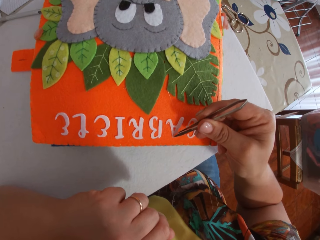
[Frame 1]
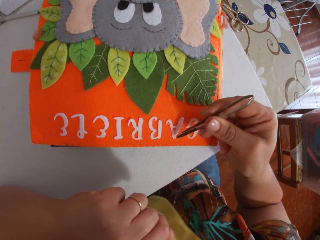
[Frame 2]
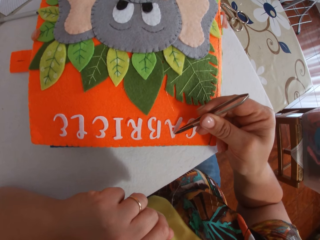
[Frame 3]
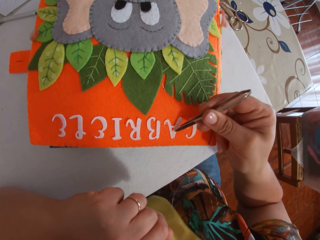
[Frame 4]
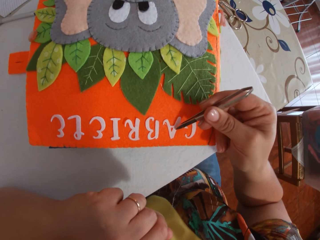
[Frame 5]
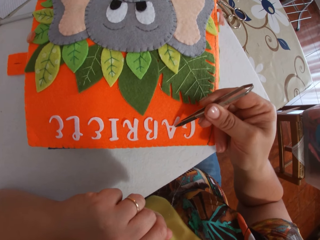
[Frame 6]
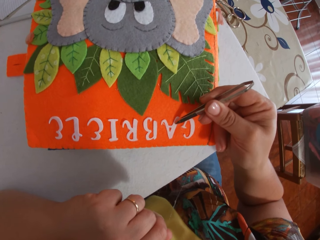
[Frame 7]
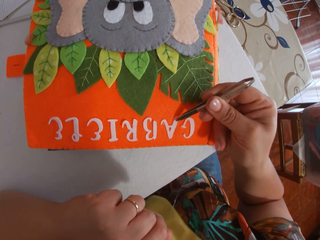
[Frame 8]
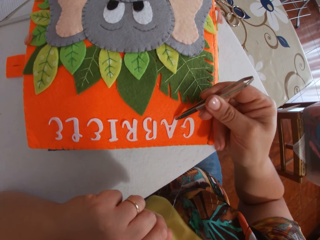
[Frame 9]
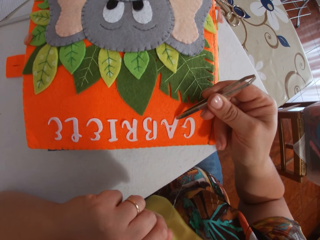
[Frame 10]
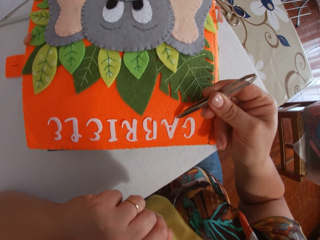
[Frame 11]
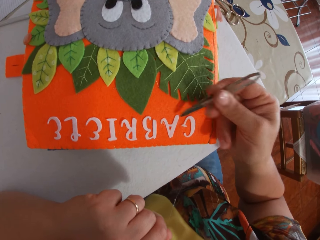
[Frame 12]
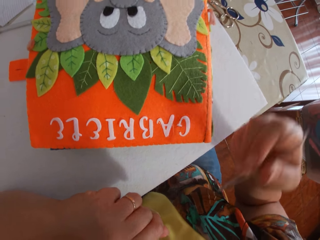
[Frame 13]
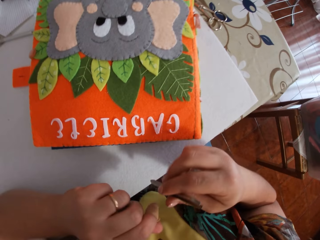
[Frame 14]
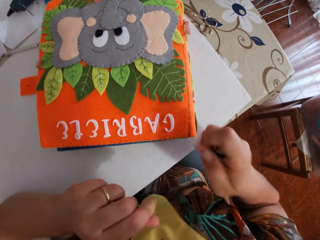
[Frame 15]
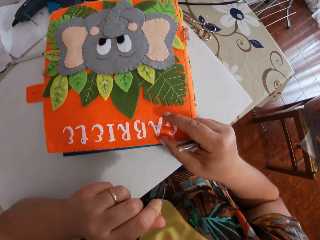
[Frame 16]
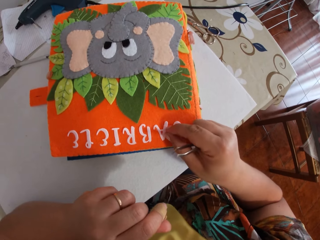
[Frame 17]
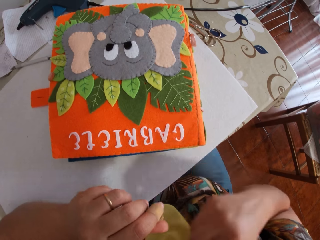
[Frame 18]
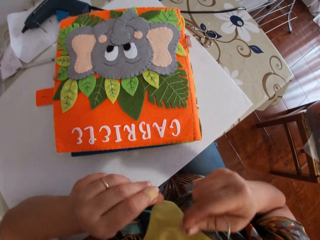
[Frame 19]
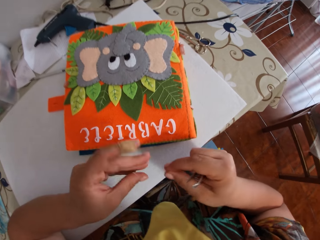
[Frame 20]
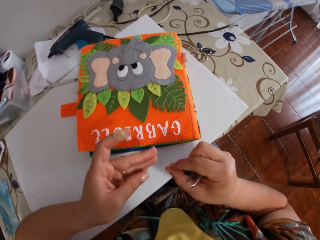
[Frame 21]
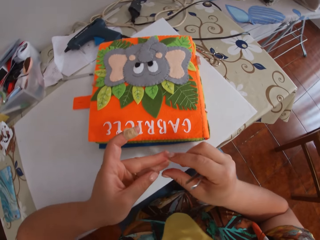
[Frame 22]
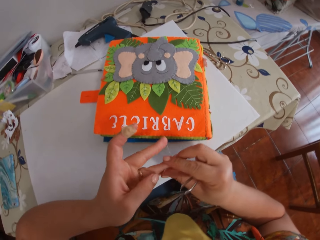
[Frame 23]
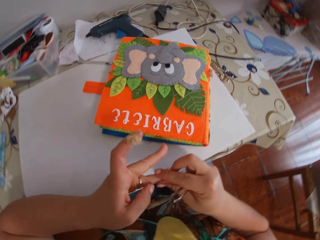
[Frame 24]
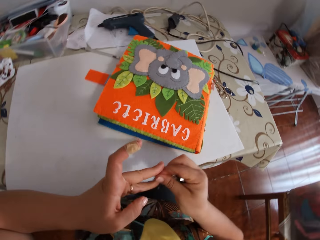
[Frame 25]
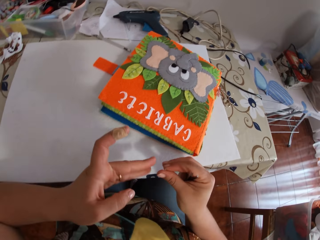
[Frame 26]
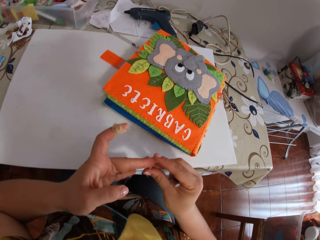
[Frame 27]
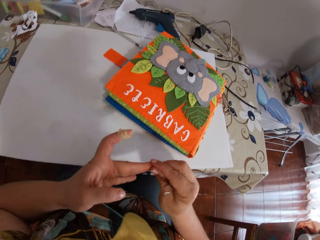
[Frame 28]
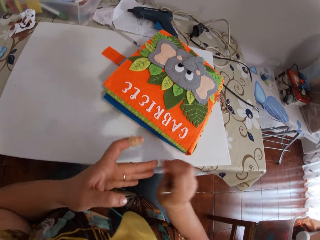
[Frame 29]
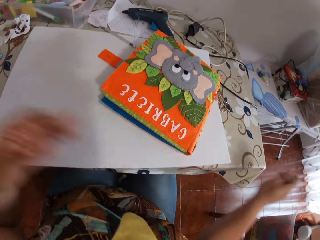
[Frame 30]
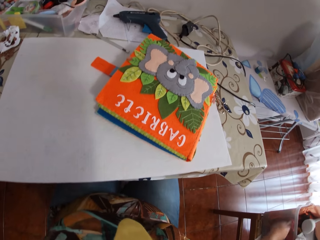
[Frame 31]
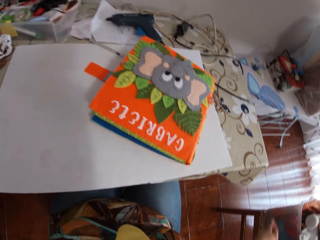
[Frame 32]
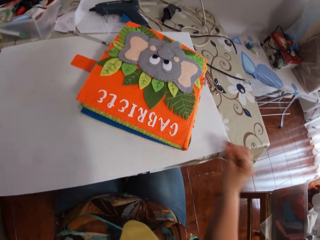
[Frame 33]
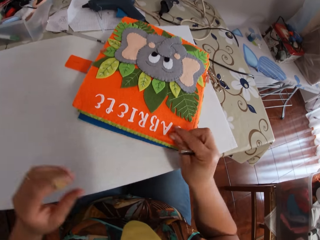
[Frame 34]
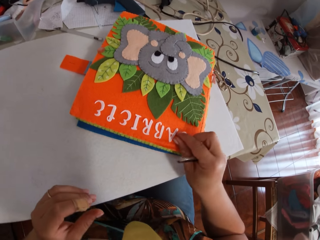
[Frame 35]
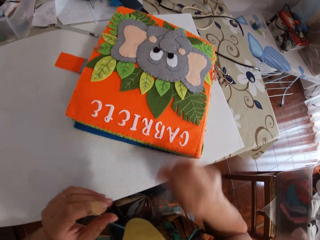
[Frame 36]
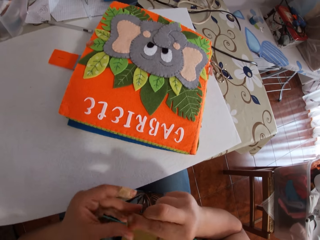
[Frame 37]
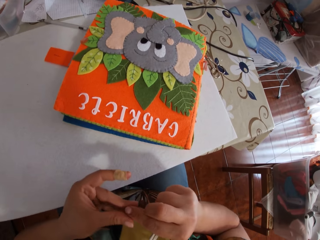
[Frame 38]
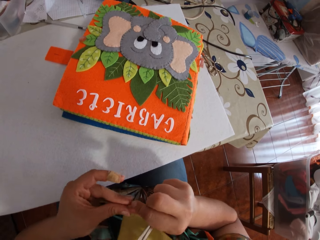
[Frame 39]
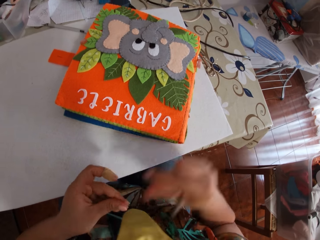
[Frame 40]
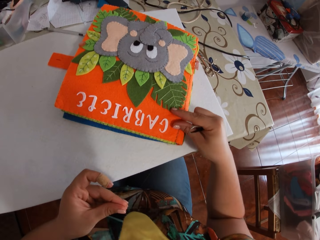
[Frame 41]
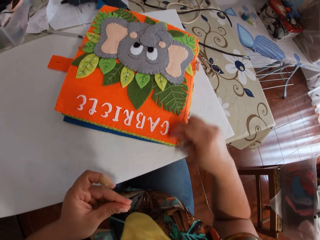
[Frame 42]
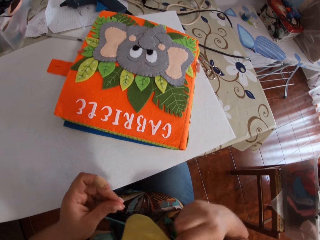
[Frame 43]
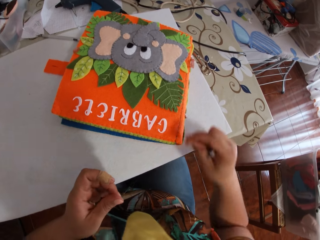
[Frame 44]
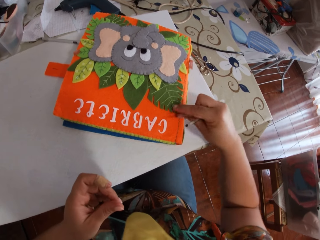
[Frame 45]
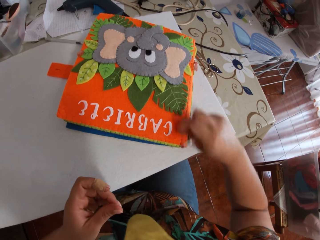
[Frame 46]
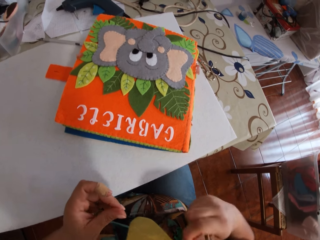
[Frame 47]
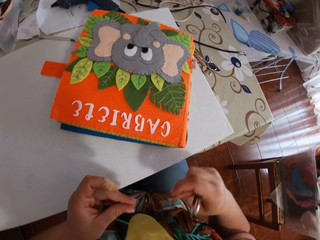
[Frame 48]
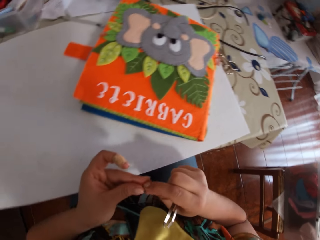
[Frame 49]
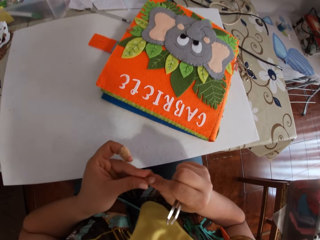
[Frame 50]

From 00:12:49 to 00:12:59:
The camera wearer removes glue from the book with her right hand. She removes glue from her finger with her right hand. She removes glue from the book with her right hand. She takes the glue with her left hand. She removes glue from the book with her right hand.

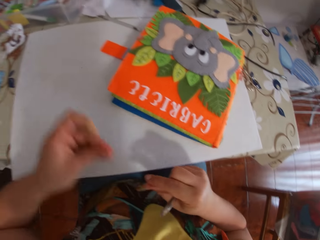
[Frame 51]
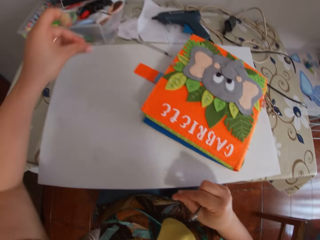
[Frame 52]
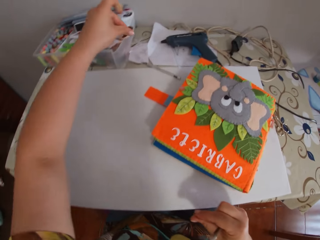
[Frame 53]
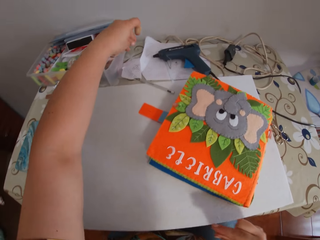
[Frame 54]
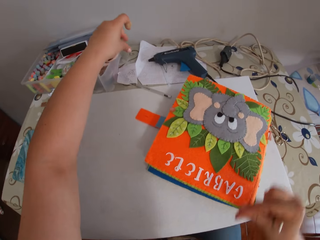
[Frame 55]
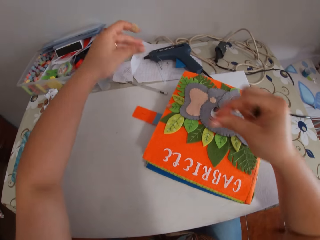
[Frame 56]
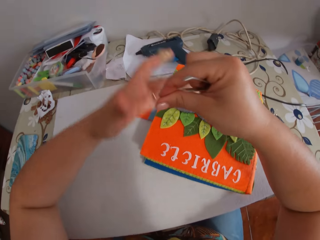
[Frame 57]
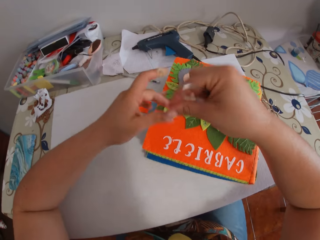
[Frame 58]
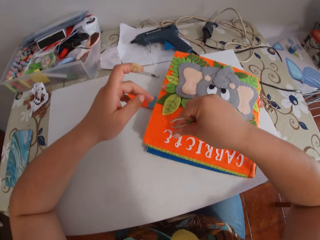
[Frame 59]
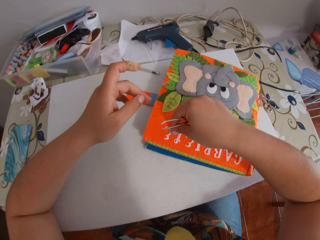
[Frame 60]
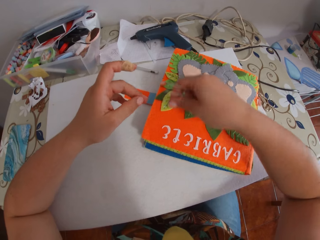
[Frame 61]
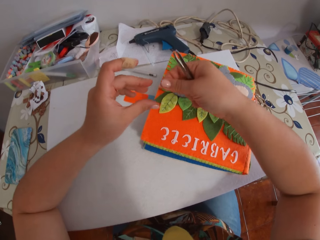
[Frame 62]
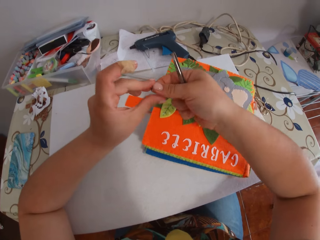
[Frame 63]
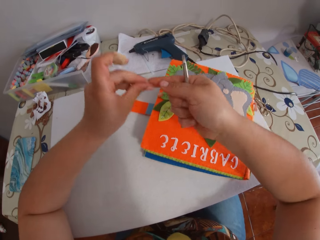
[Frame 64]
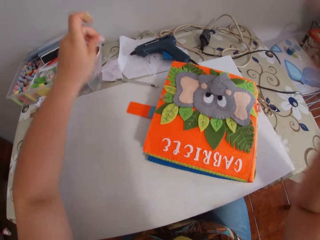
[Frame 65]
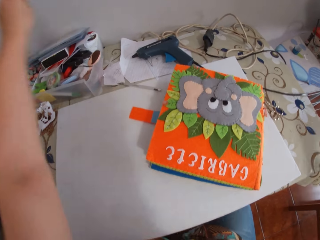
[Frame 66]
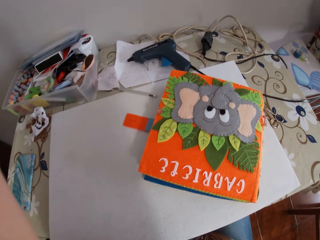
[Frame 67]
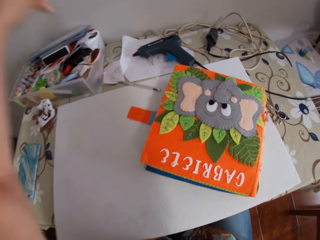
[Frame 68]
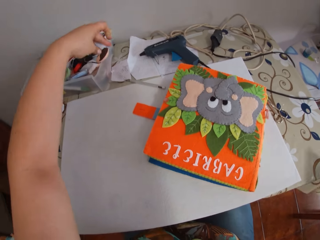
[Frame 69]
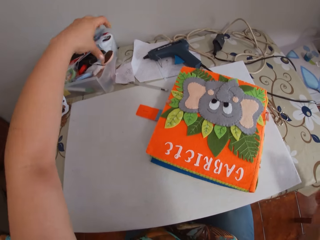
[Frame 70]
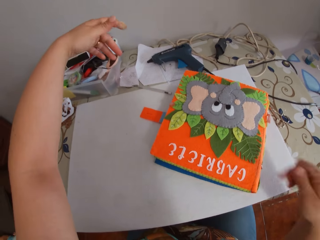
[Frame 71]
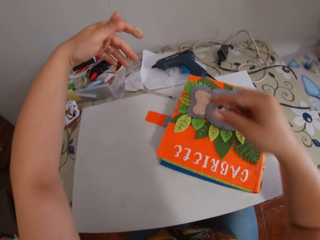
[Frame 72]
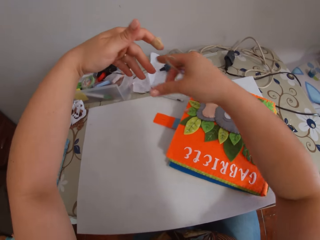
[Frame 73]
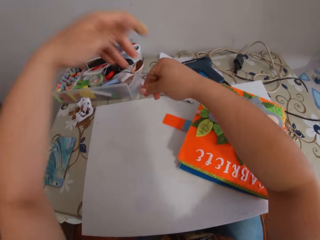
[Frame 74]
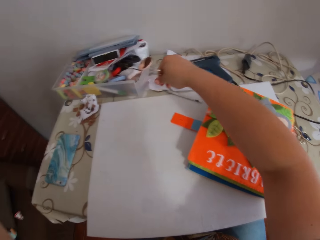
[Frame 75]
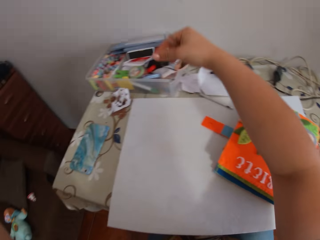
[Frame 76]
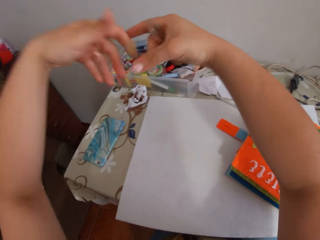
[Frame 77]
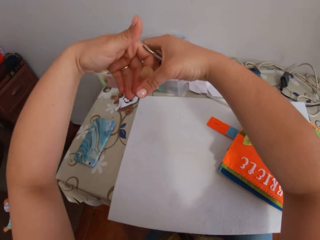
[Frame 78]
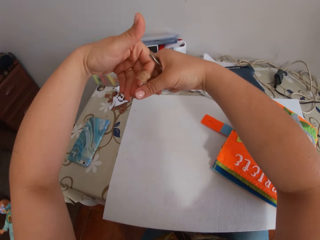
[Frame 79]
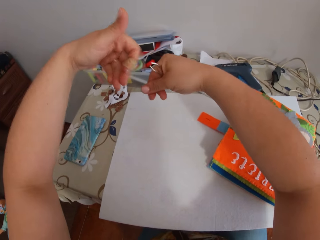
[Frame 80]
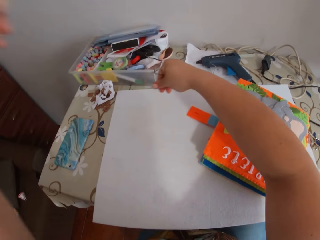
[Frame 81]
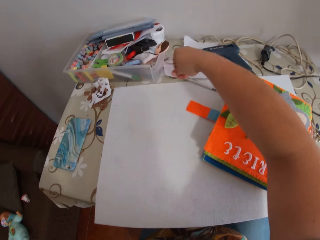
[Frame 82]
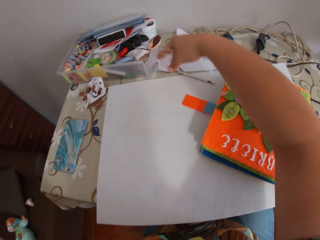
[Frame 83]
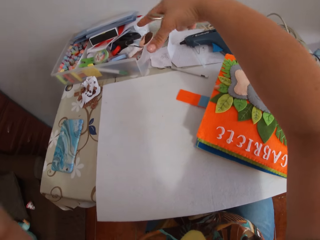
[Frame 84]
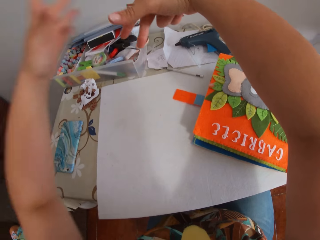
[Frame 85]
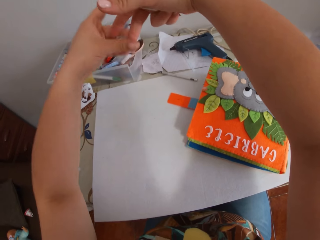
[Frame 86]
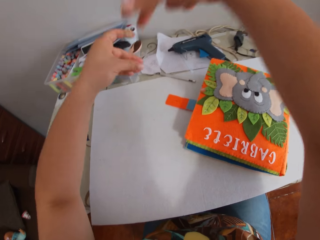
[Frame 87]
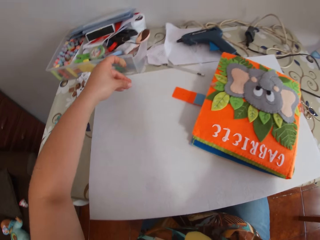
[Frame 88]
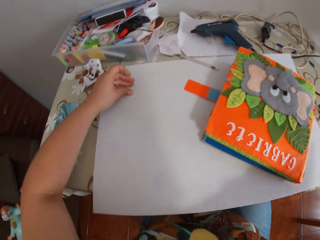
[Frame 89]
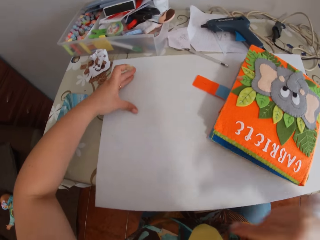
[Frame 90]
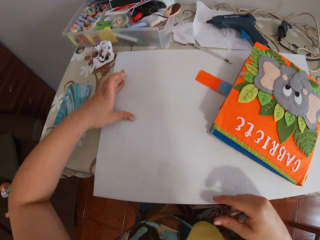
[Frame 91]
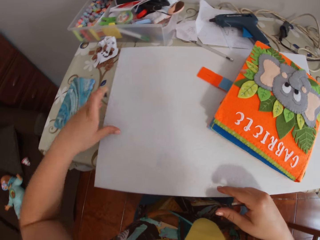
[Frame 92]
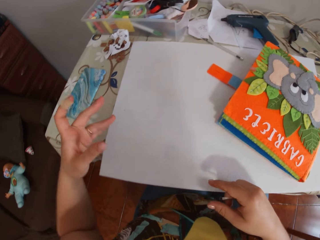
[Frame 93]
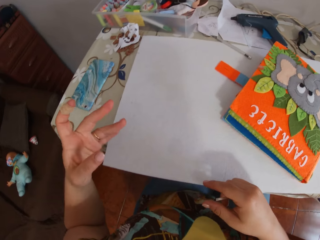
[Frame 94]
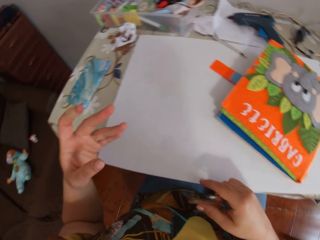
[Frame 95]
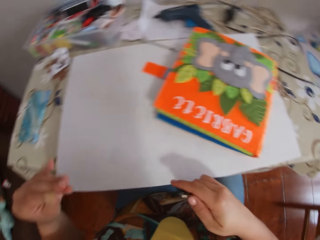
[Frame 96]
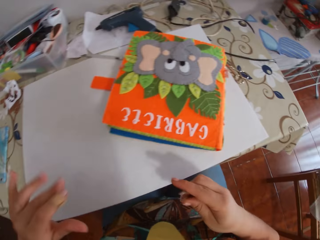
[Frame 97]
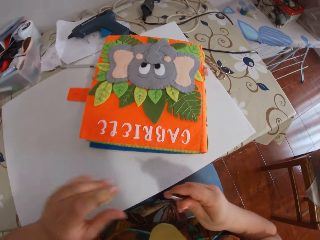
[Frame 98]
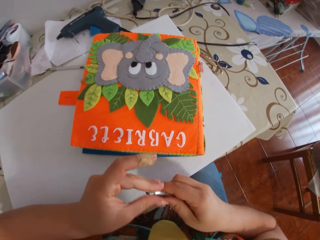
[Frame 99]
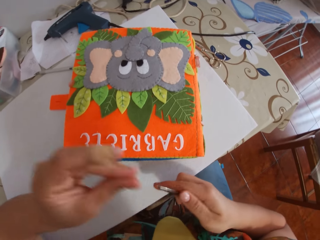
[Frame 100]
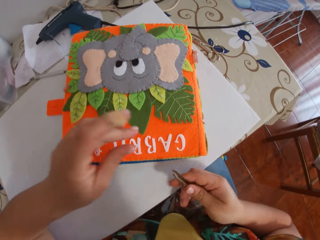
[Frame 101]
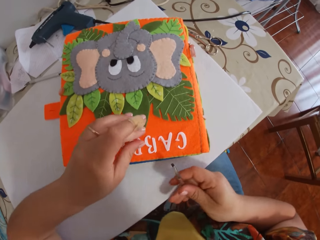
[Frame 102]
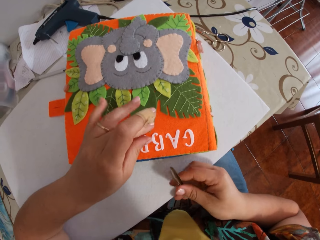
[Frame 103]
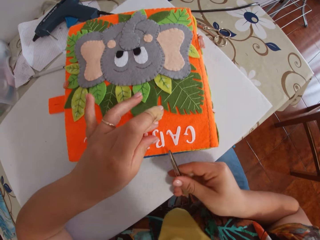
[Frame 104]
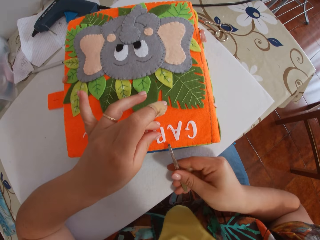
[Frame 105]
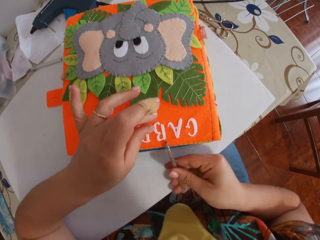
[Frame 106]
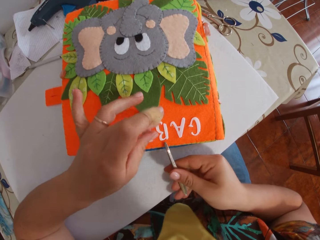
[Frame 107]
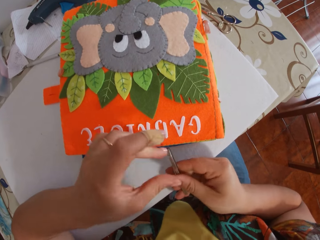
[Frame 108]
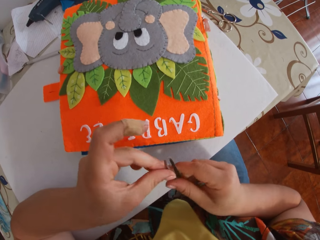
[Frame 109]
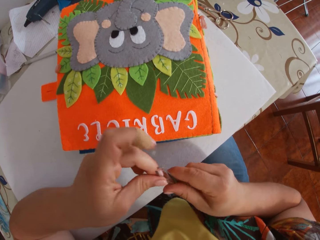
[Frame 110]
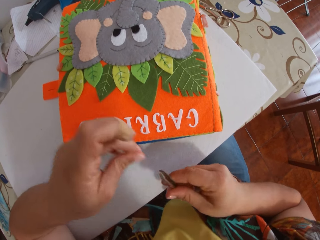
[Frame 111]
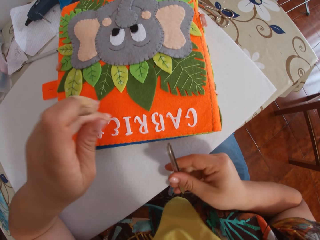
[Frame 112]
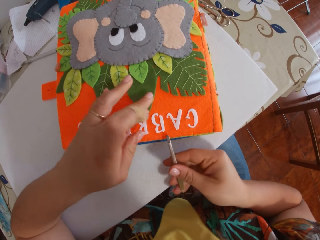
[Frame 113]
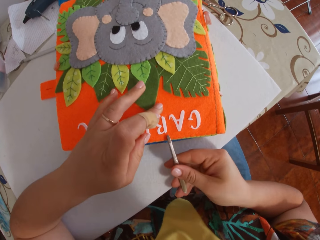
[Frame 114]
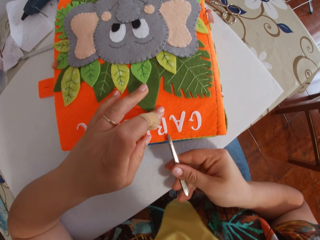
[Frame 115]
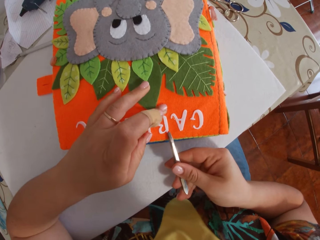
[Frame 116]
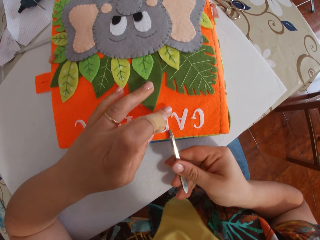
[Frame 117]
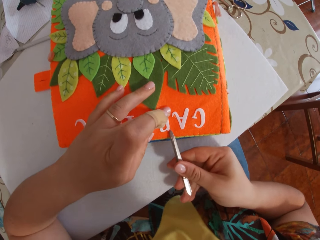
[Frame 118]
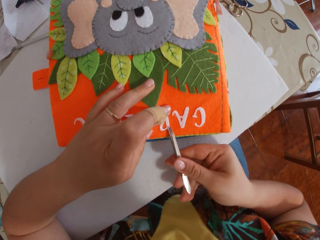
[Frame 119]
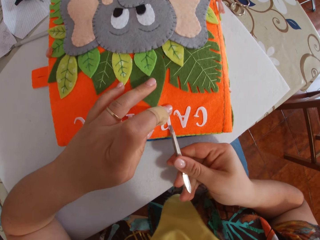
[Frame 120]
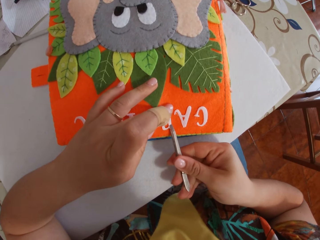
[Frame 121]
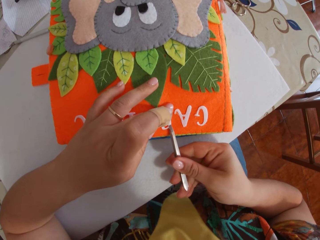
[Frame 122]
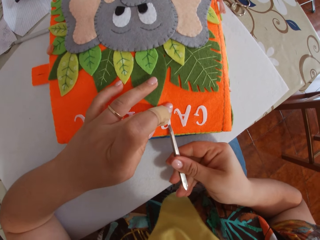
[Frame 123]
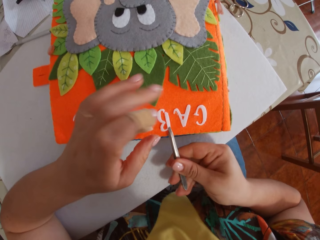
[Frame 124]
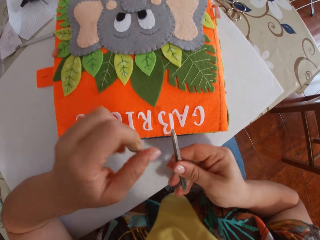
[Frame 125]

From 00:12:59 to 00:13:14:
The camera wearer takes the glue with her left hand. She removes glue from her fingers. She drops dirt on the table. She takes glue with her right hand. She removes glue from the book with her right hand. She takes the glue with her left hand. She takes glue with her right hand. She removes glue from her hands. She cleans glue from the tip of the pincer. She picks up the paper alphabet or decoration from the book with the pincer.
